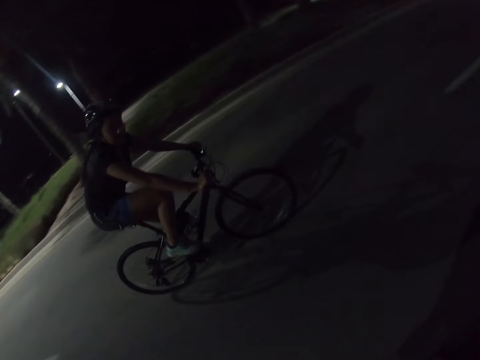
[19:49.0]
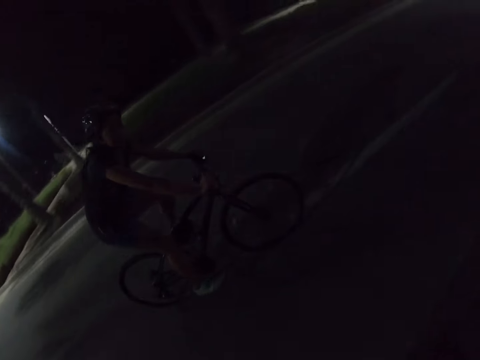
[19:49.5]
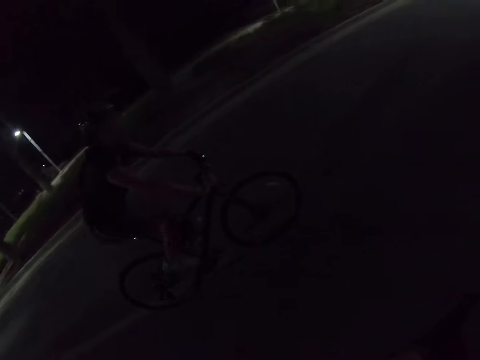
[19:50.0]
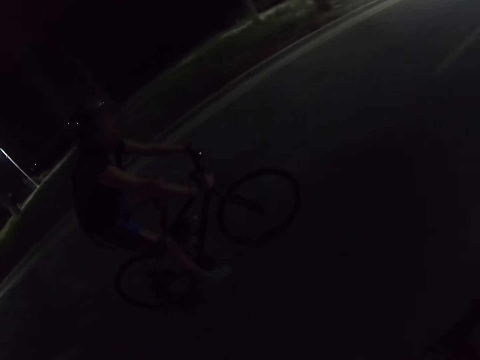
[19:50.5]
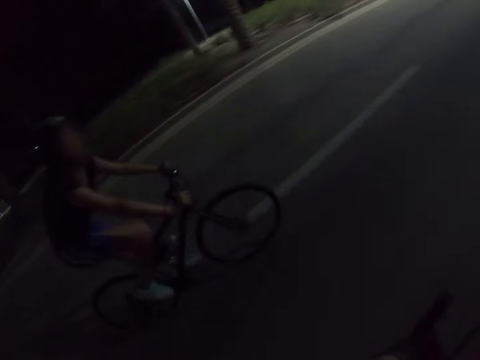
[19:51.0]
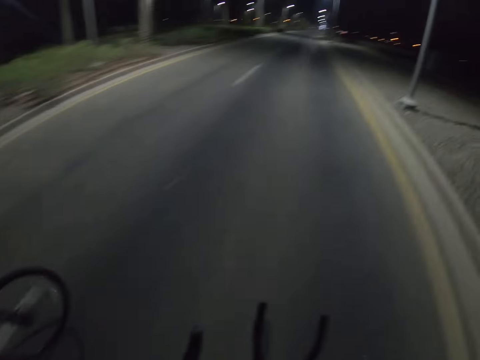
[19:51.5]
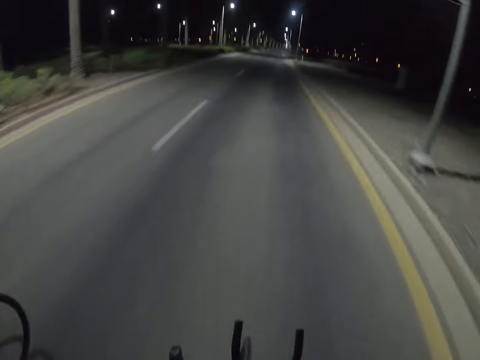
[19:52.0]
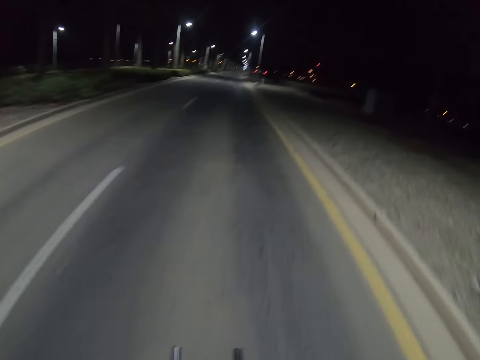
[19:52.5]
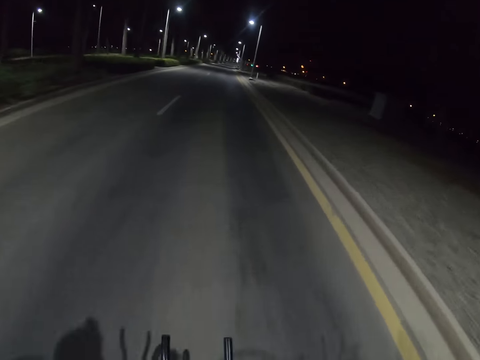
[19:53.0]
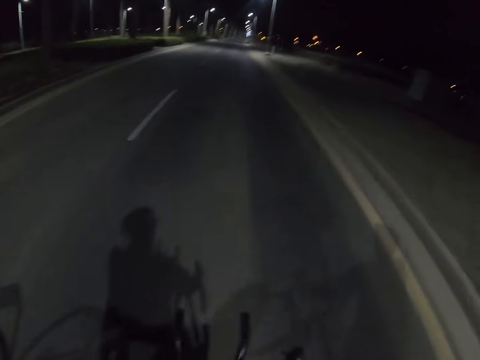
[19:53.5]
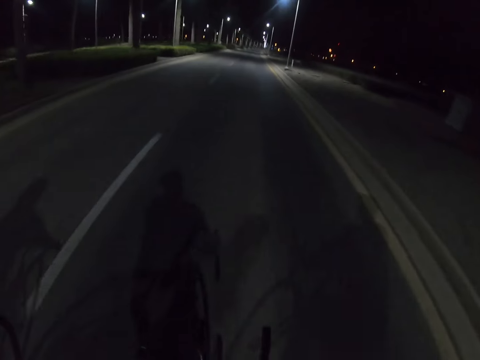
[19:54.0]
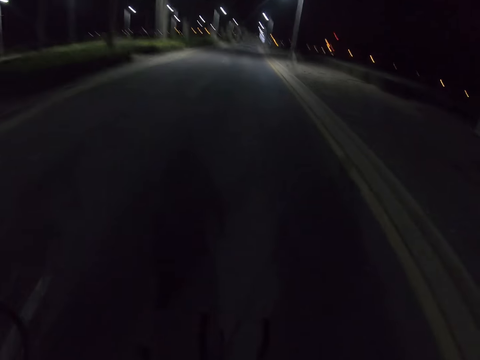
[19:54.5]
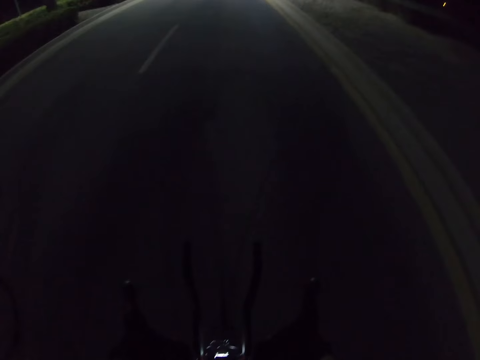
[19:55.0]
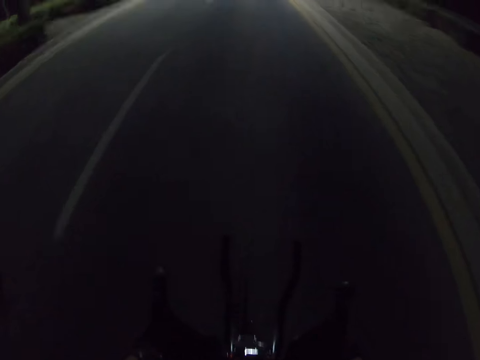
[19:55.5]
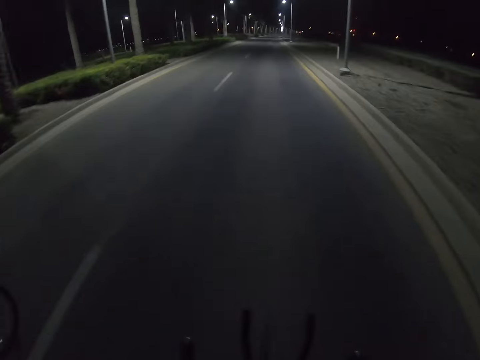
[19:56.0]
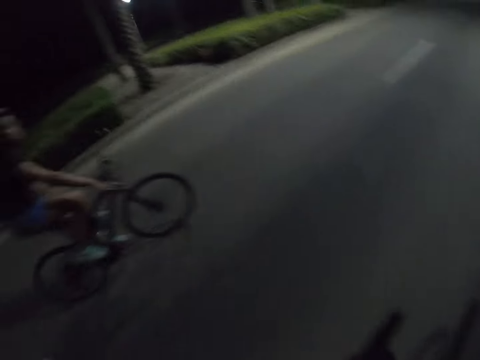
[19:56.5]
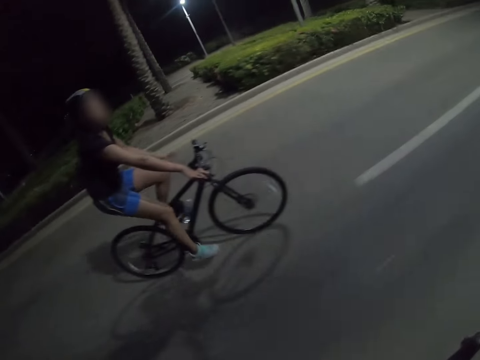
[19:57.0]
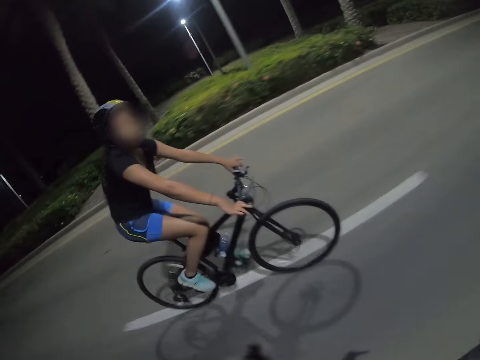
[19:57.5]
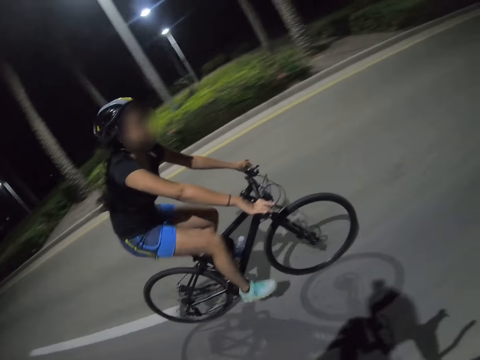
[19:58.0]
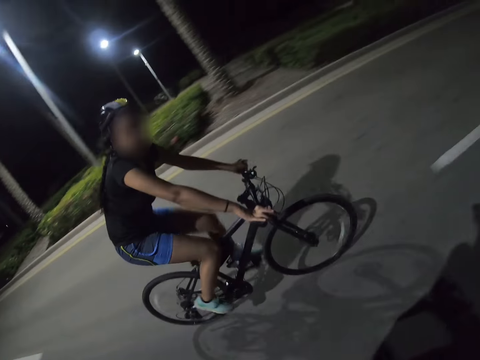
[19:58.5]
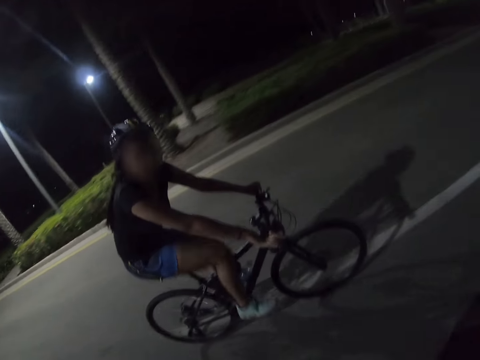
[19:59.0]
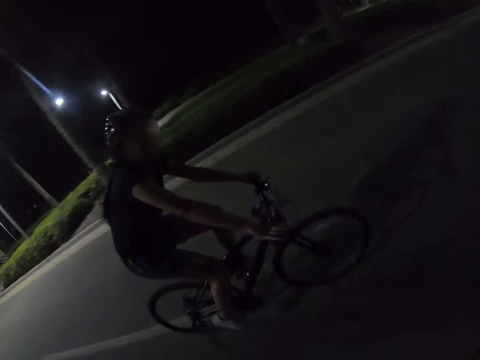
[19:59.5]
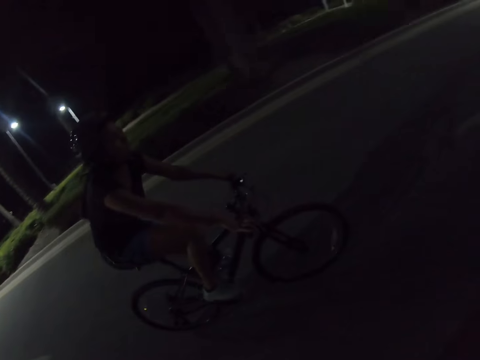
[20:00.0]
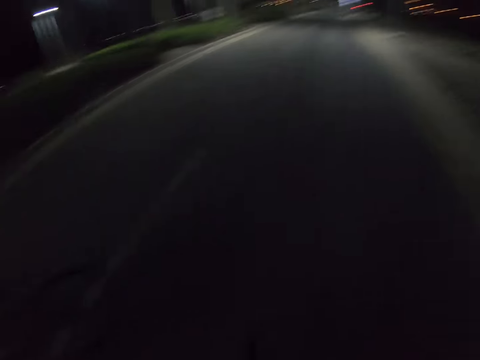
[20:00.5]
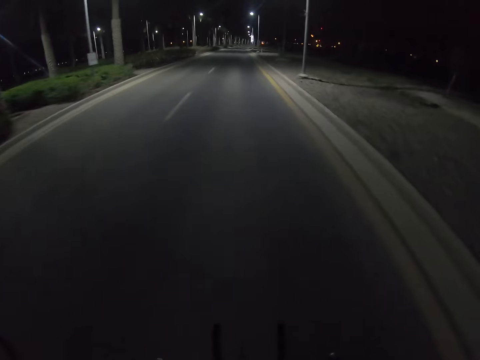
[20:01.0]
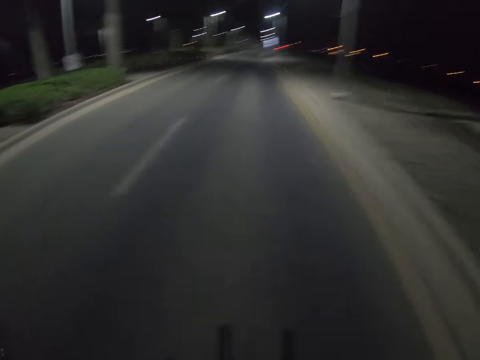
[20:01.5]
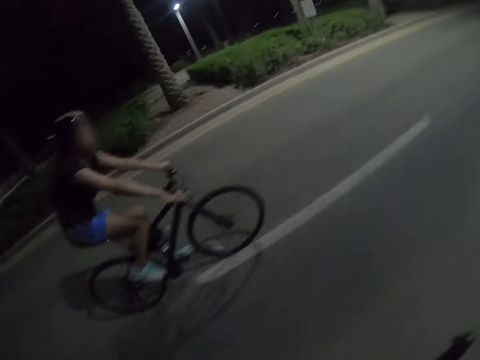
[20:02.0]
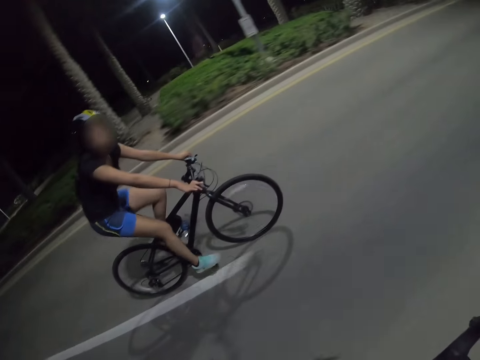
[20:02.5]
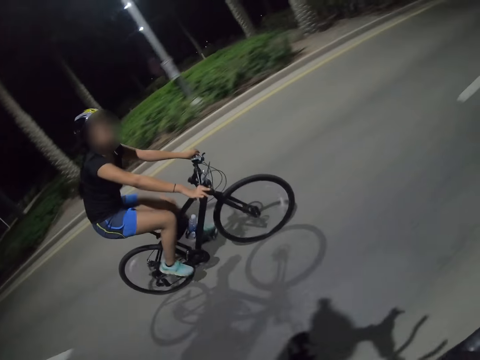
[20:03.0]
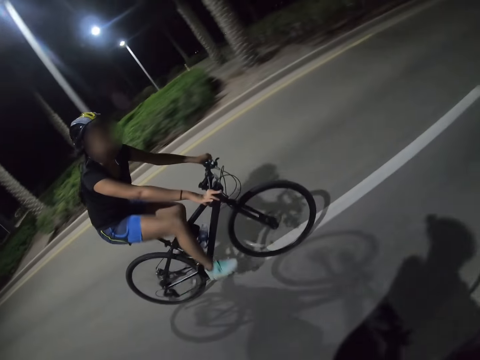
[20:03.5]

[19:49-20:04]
A cyclist converses with the camera wearer. The camera wearer looks around and rides a bicycle. They interact with the cyclist. The cyclist converses with the camera wearer. The camera wearer looks around and rides a bicycle. The cyclist converses with the camera wearer.

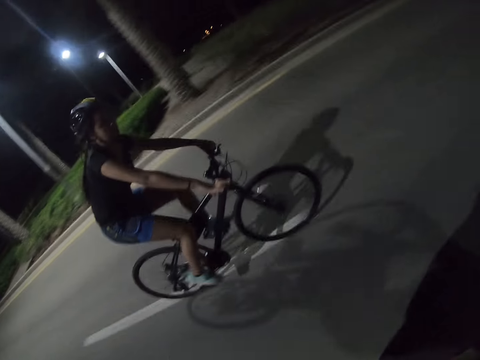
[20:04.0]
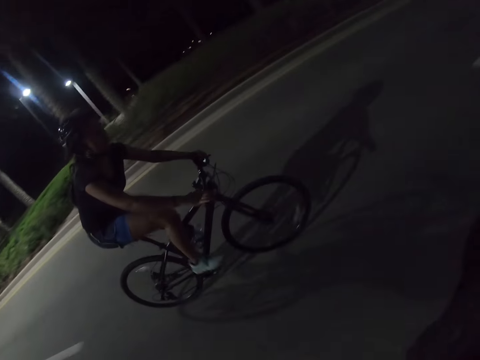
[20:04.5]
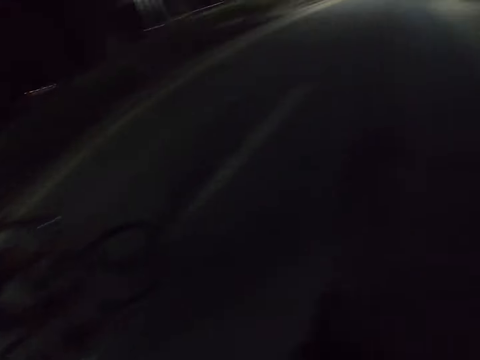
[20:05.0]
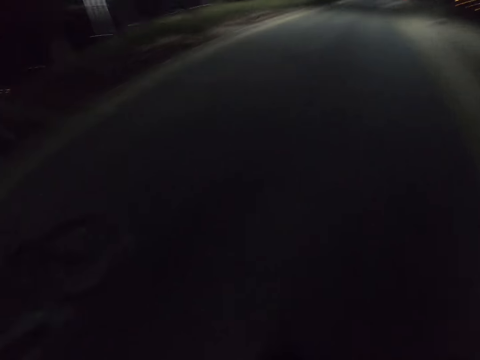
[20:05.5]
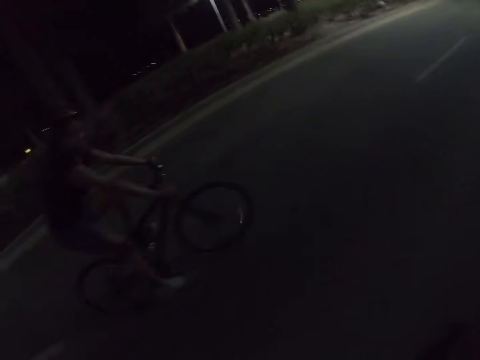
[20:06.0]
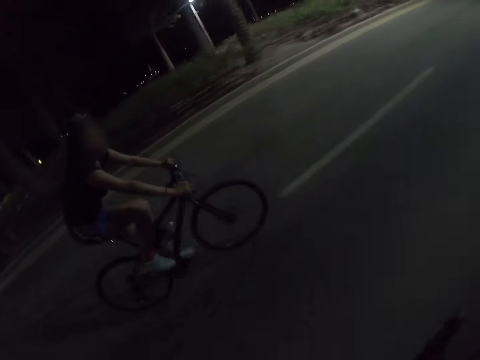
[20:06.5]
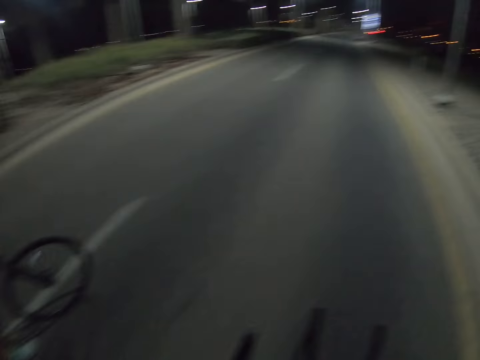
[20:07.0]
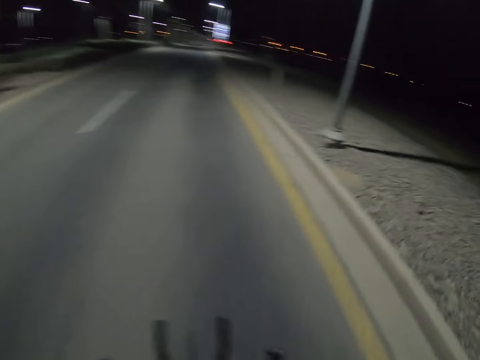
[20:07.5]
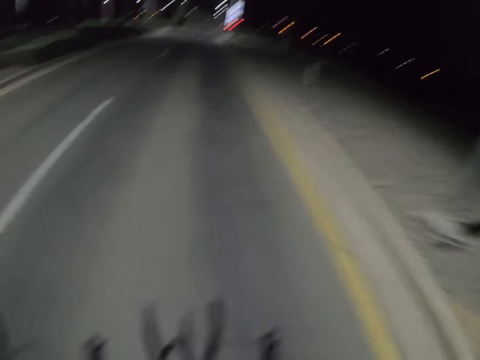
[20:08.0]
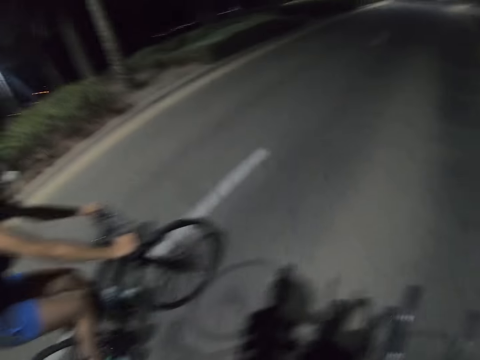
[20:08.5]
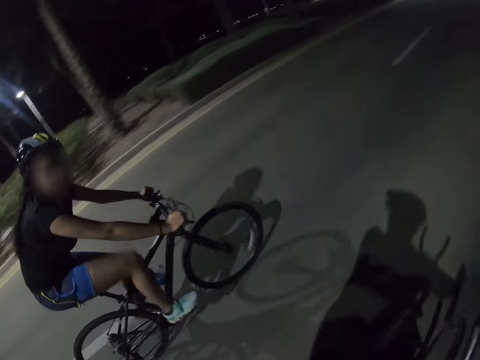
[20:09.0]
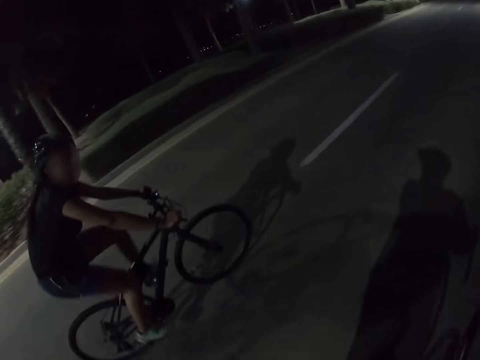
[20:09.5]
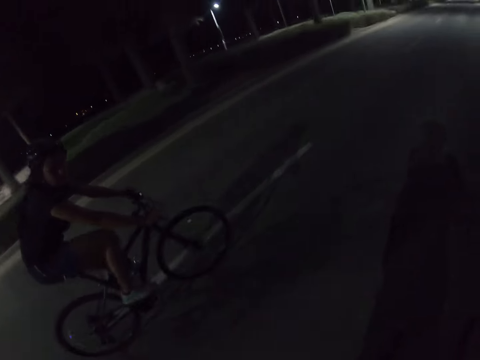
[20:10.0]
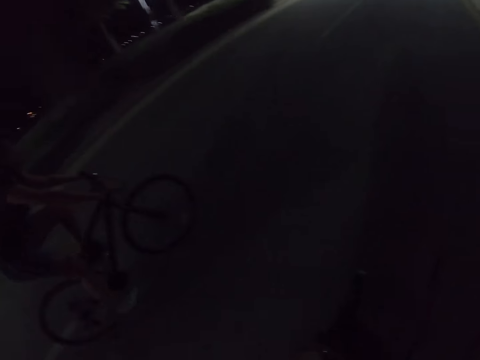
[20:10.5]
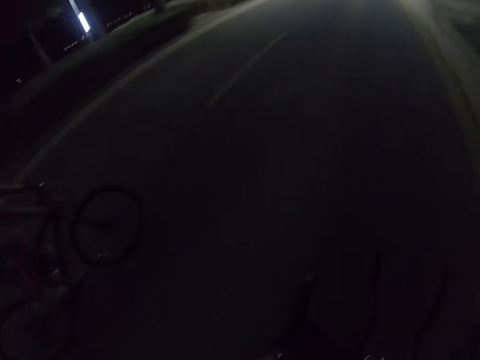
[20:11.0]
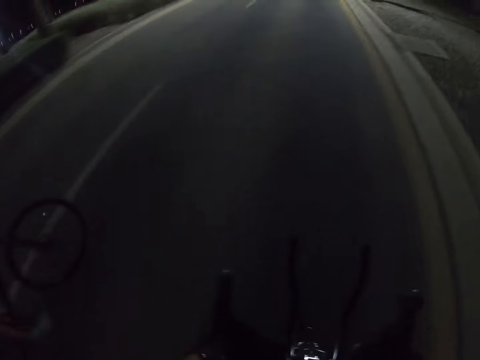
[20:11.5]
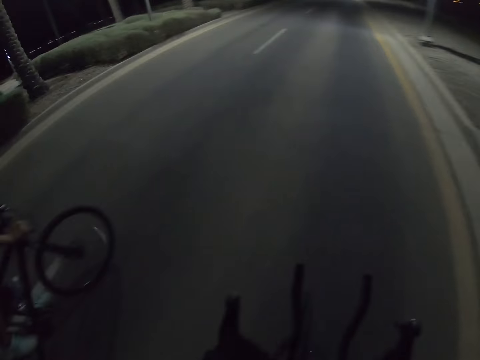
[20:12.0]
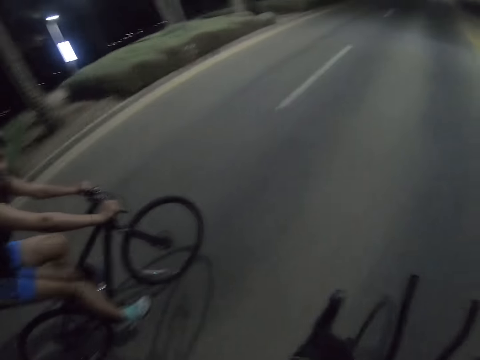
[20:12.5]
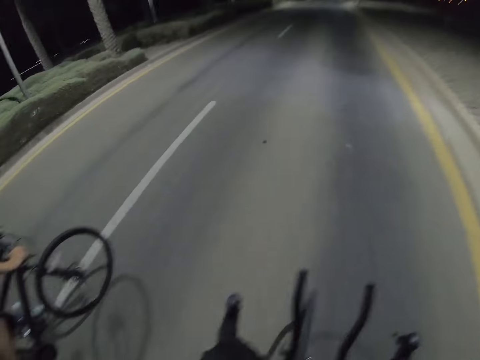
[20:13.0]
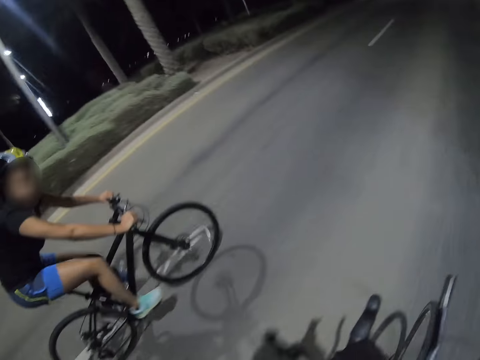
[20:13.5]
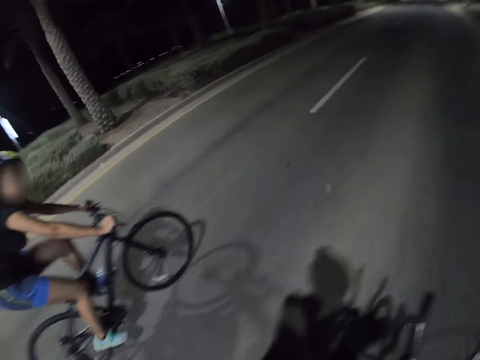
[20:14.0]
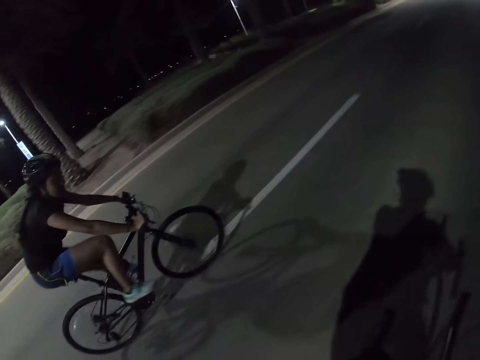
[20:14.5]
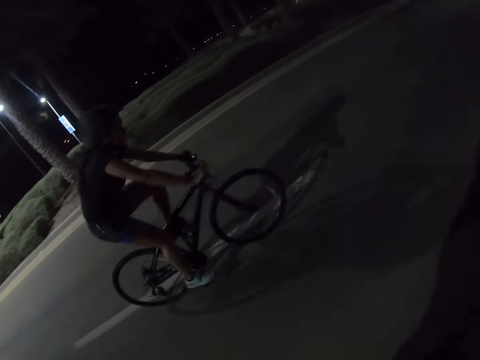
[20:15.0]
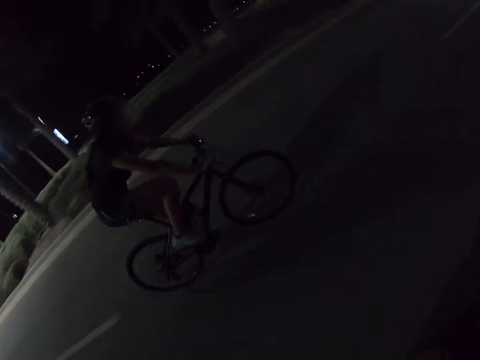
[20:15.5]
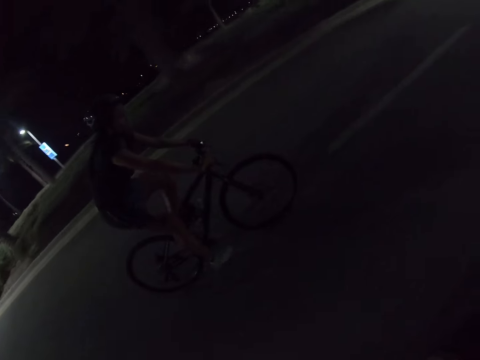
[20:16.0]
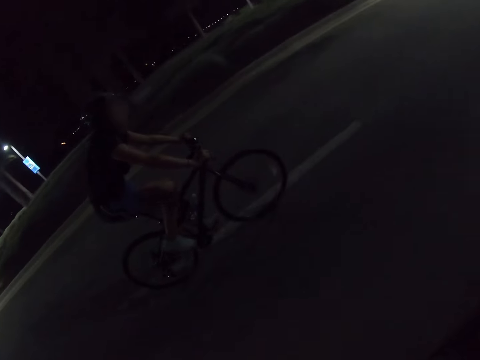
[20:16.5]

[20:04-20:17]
The camera wearer looks around, rides a bicycle and interacts with a cyclist. The cyclist converses with the camera wearer. The camera wearer looks around, rides a bicycle and interacts with the cyclist. The cyclist converses with the camera wearer. The camera wearer looks around, rides a bicycle and interacts with the cyclist. They look around and interact with the cyclist. The cyclist converses with the camera wearer.
